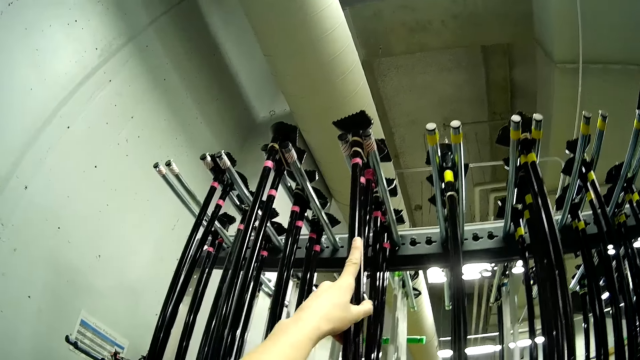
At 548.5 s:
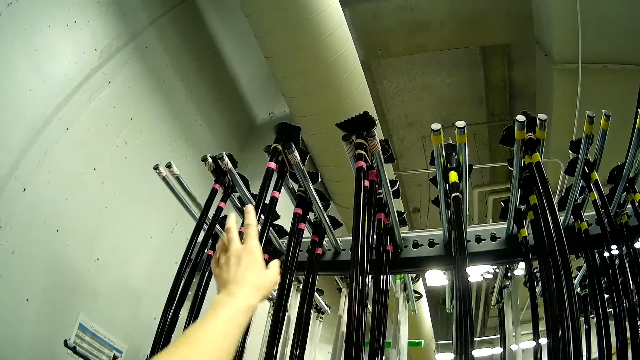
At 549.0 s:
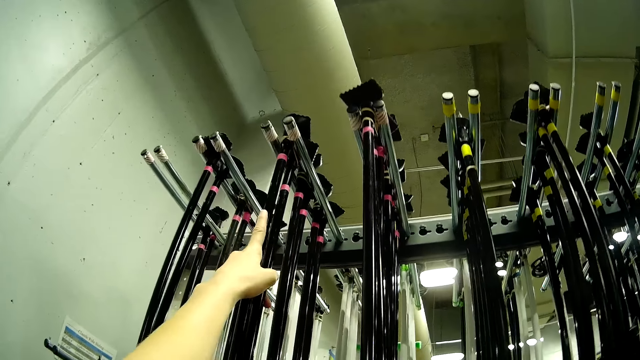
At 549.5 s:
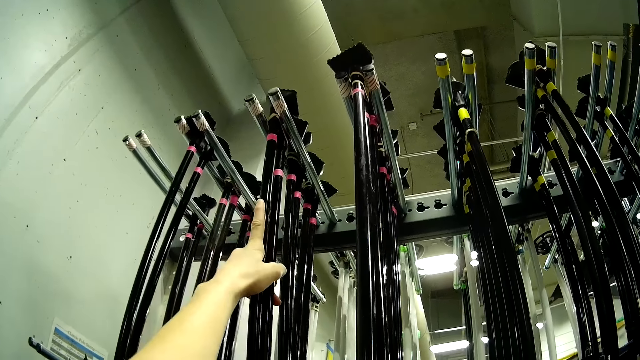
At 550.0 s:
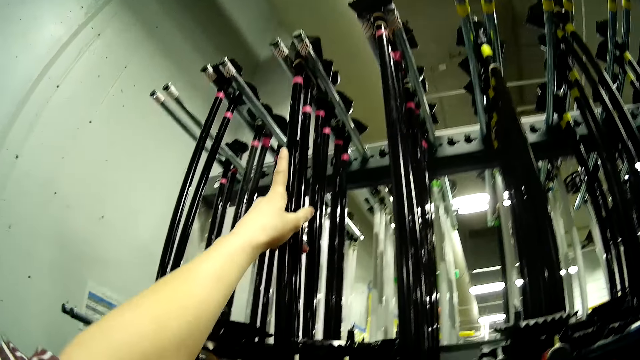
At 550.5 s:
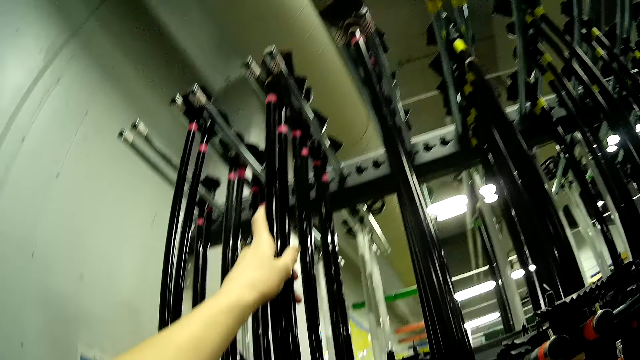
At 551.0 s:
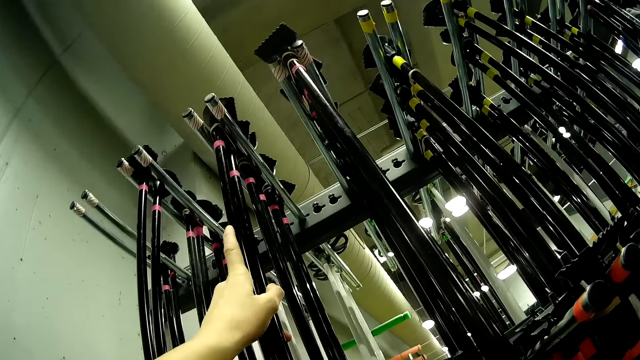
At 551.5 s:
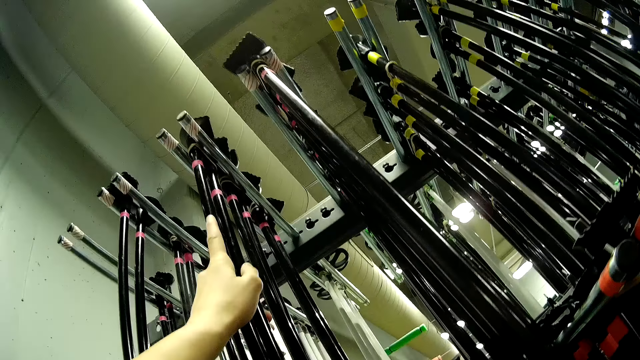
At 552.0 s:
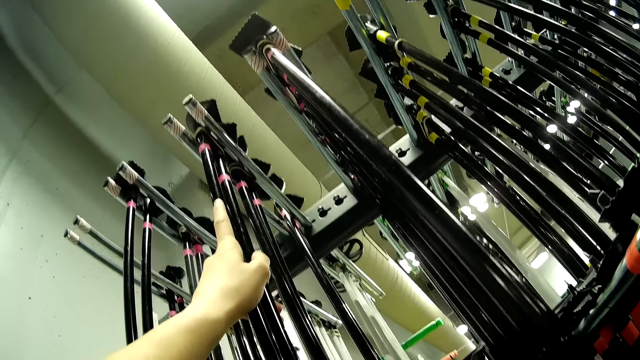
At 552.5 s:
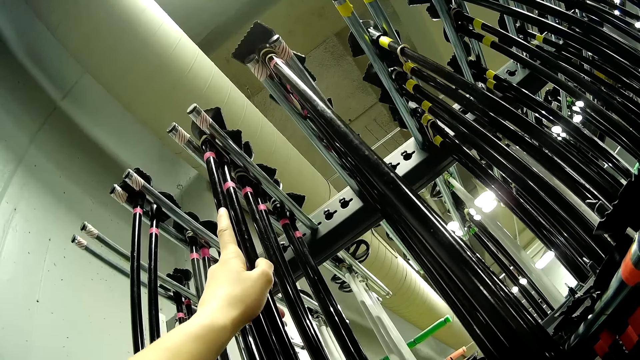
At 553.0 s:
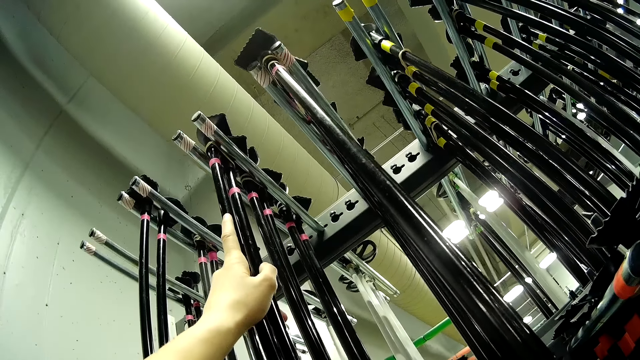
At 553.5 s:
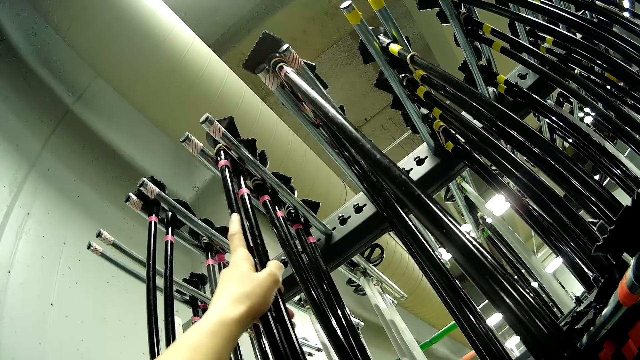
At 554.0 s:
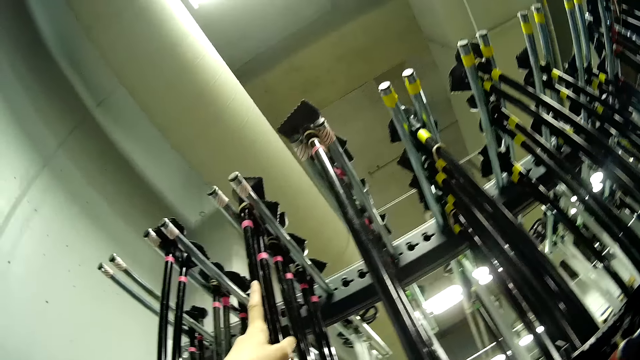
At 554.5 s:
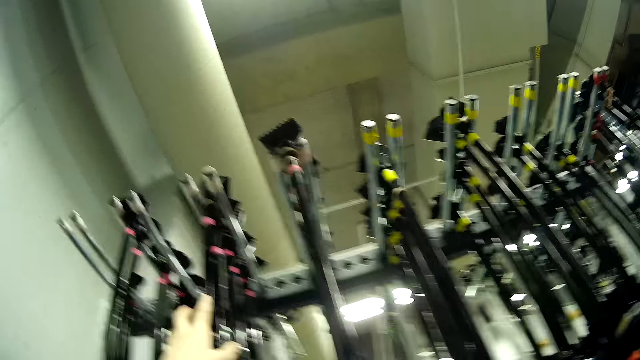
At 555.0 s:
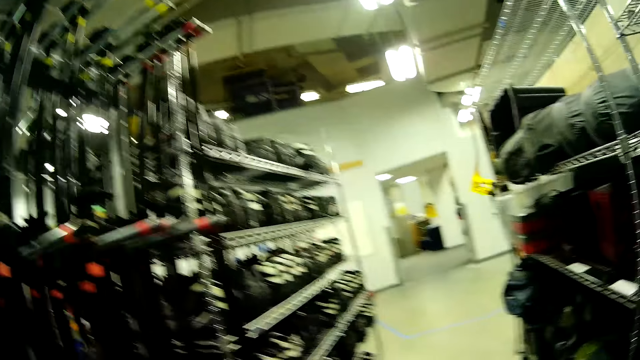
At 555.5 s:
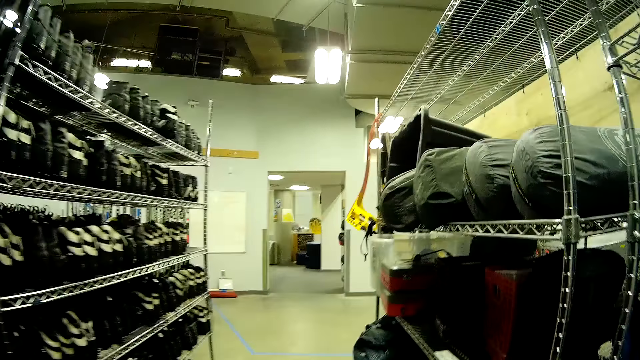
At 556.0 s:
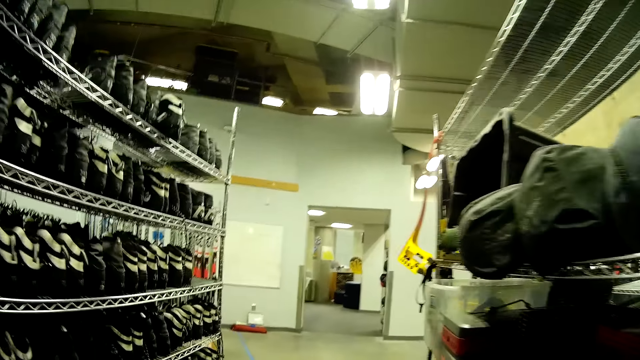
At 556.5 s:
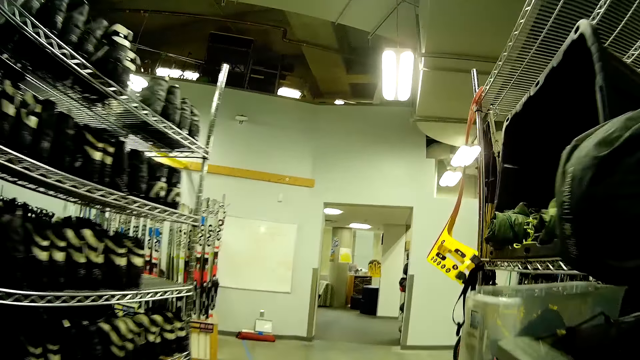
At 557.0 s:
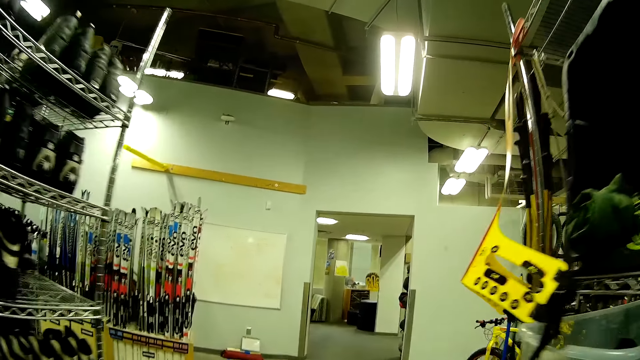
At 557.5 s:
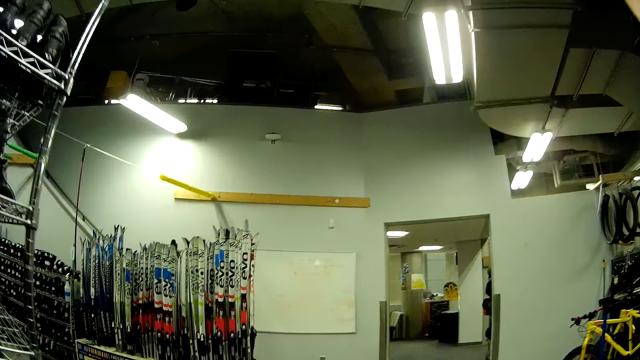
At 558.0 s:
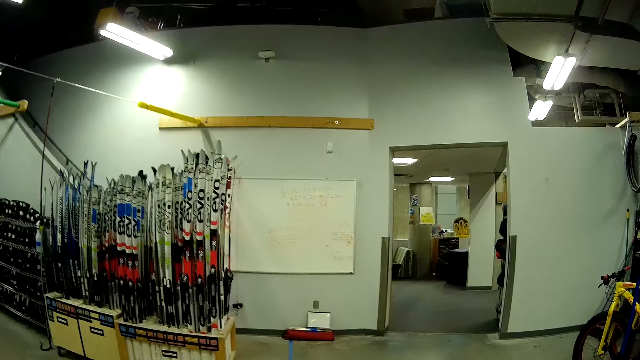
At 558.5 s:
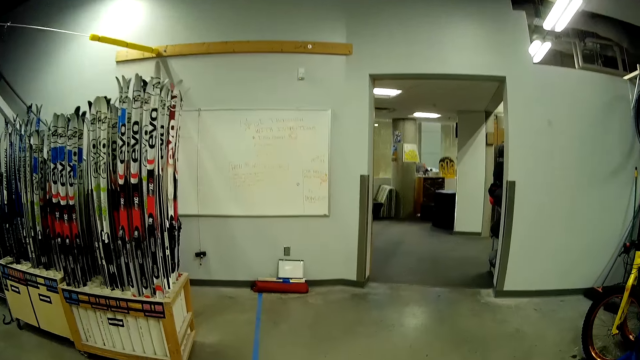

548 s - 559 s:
The camera wearer pushes the skiing poles on the rack. They push the skiing poles on the rack again. They adjust the ski poles on the rack. They push the skiing poles on the rack. They walk towards a rack in the store.

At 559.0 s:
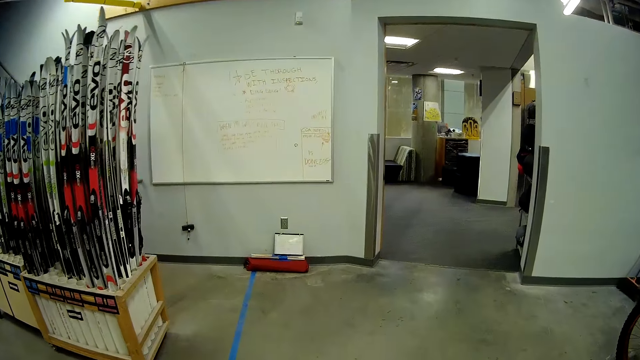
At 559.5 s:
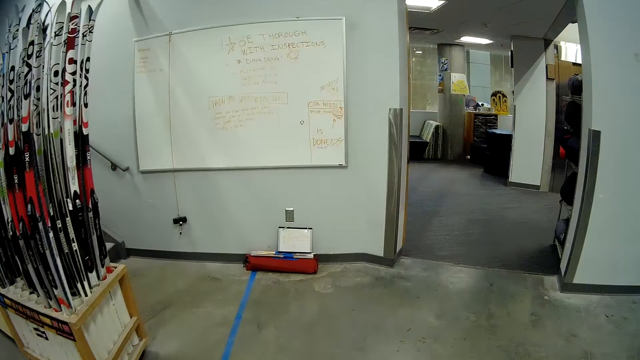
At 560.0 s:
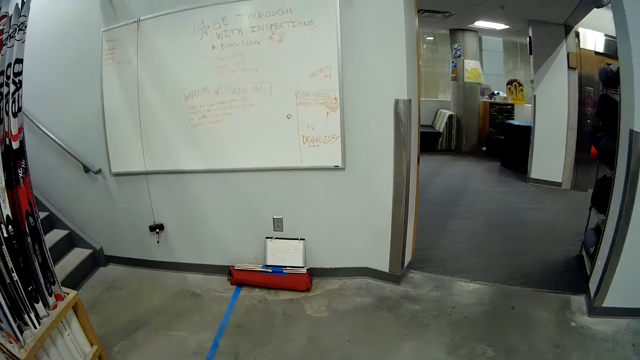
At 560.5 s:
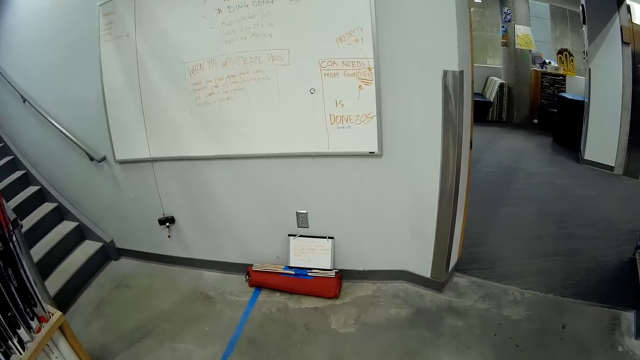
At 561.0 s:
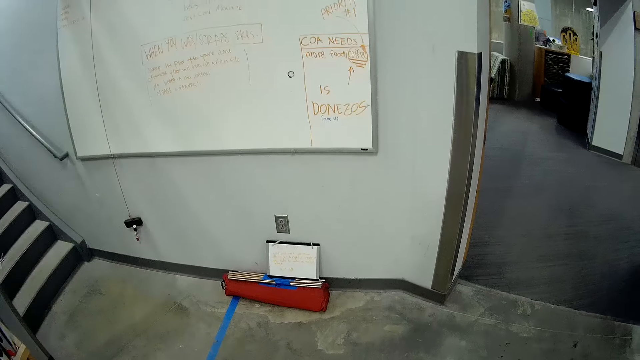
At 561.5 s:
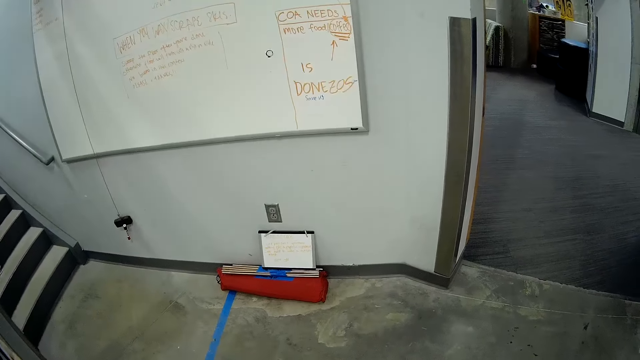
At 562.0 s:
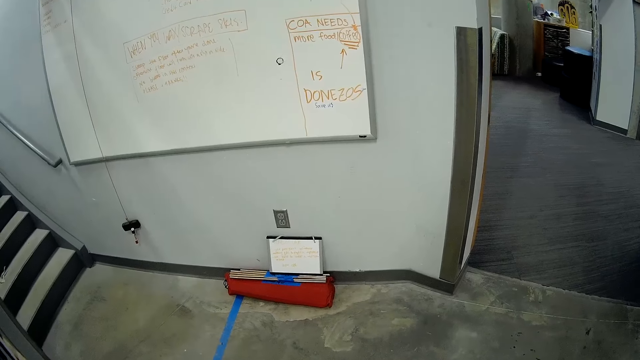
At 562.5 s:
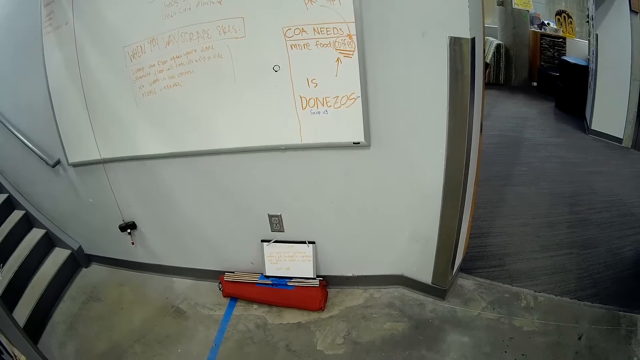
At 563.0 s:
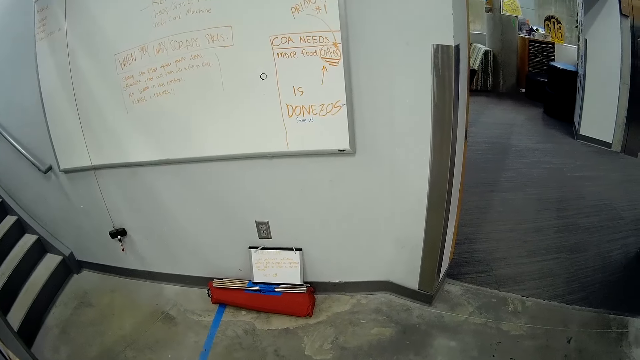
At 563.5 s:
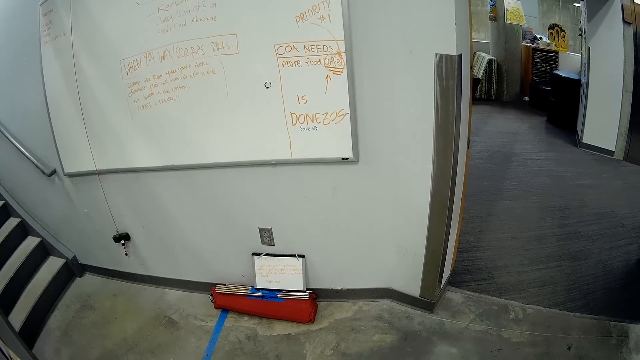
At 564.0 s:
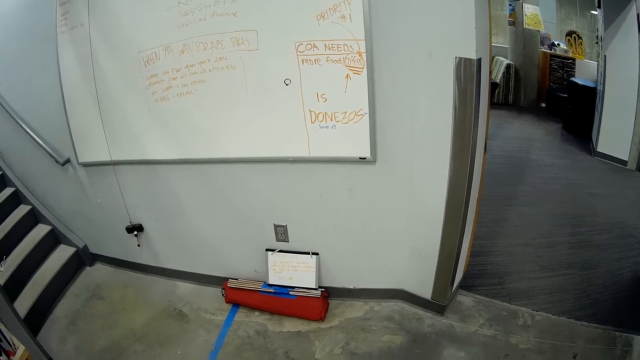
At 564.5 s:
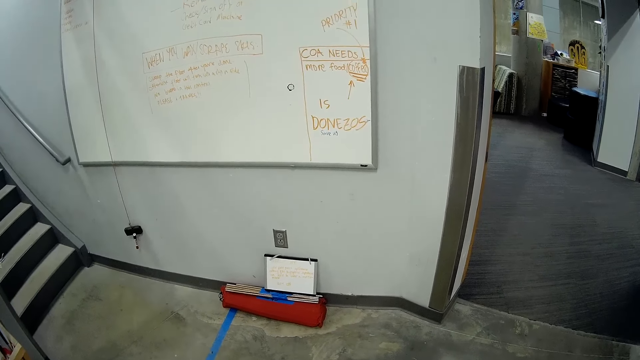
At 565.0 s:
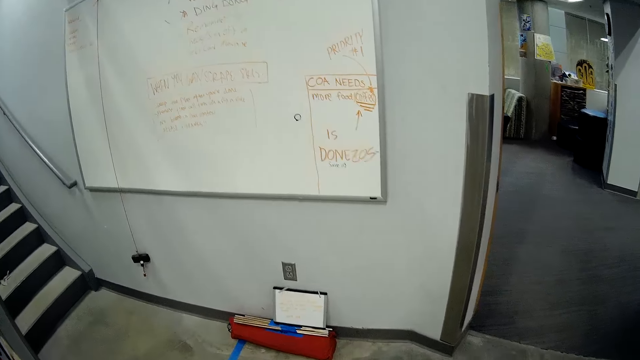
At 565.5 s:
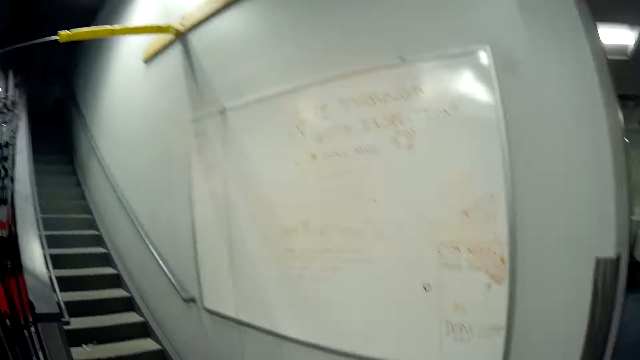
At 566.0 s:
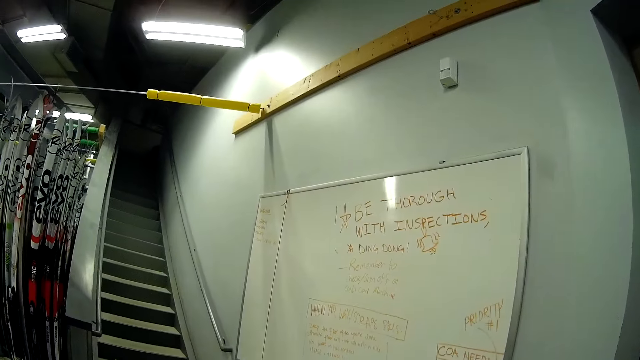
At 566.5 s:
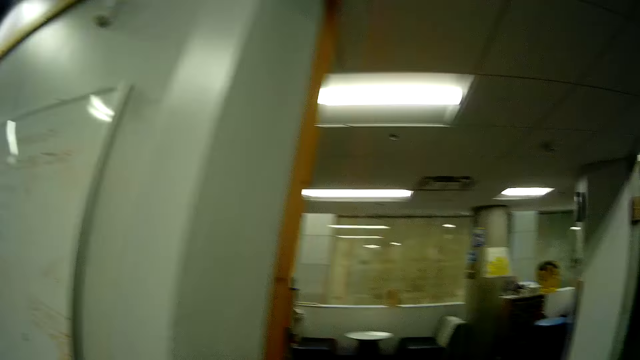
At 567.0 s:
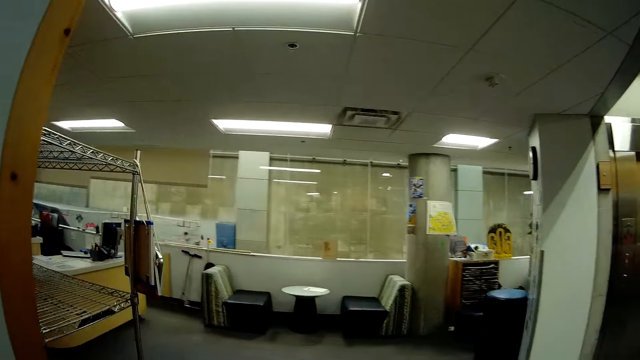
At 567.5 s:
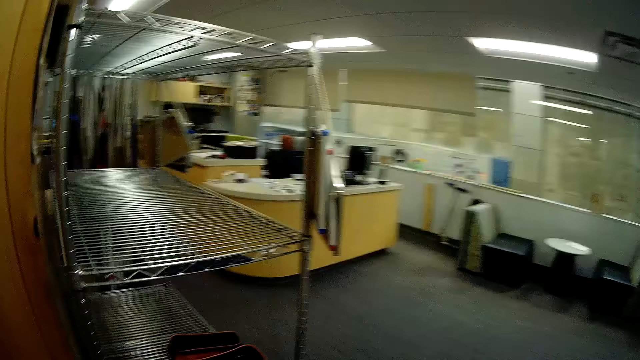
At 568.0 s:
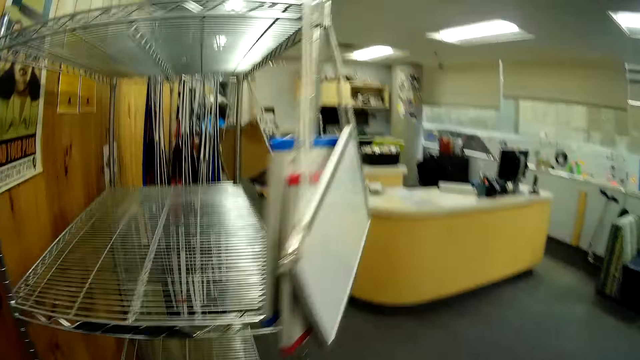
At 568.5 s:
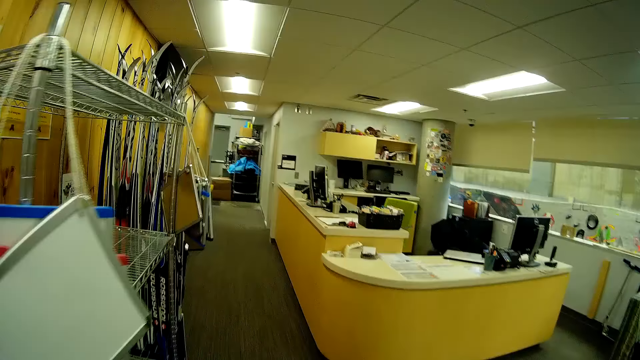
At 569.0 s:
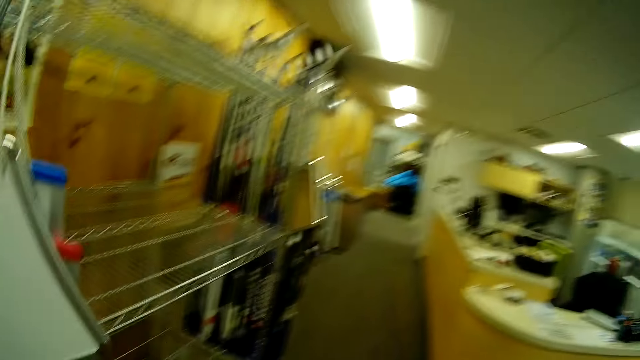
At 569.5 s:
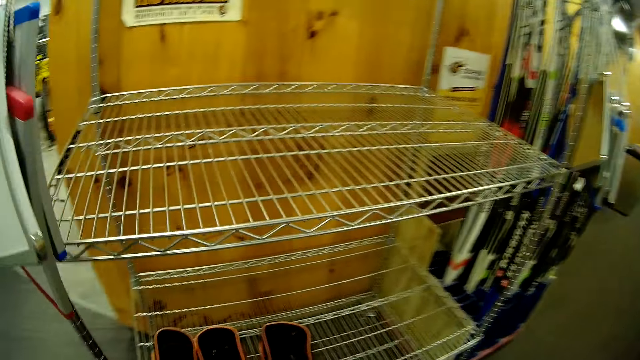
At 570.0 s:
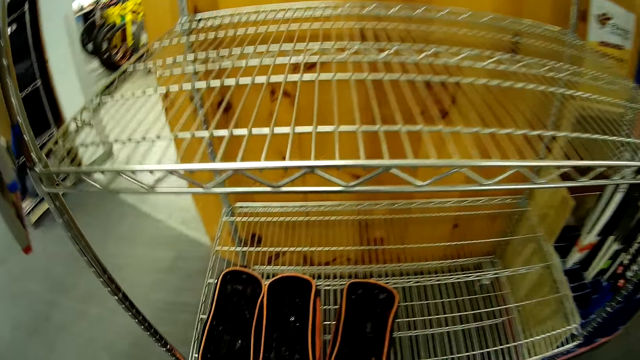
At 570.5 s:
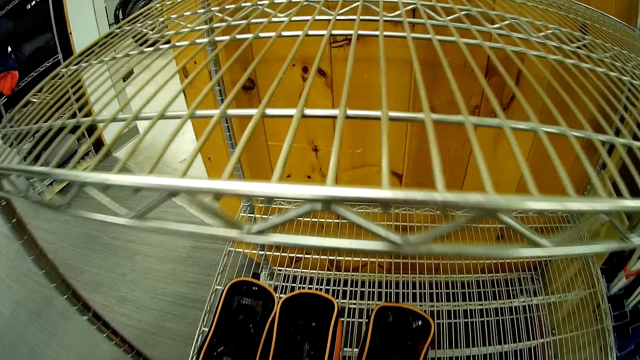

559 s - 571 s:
The camera wearer stares around. They walk around.
